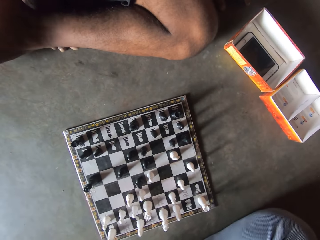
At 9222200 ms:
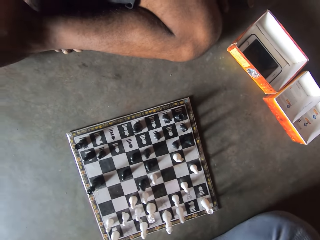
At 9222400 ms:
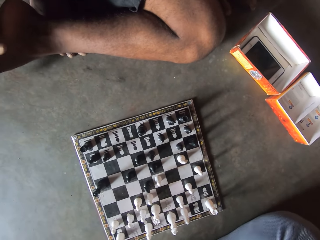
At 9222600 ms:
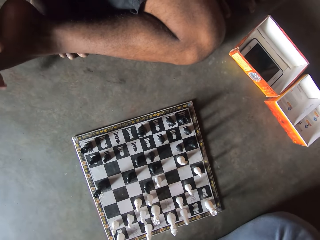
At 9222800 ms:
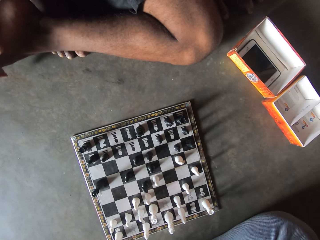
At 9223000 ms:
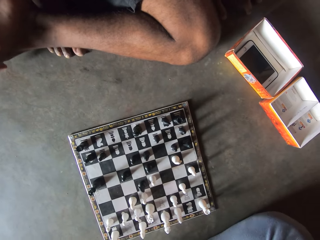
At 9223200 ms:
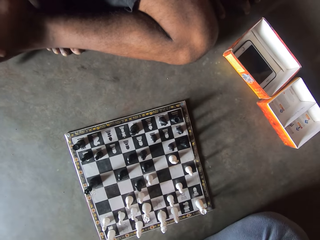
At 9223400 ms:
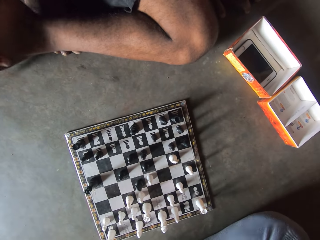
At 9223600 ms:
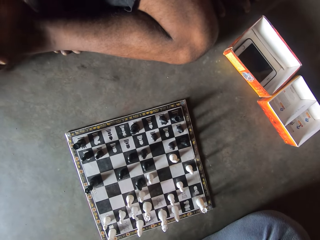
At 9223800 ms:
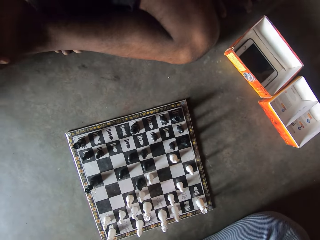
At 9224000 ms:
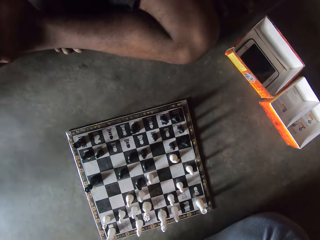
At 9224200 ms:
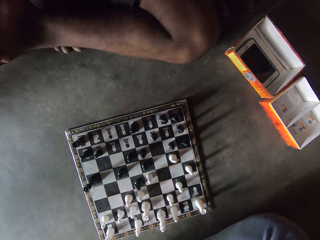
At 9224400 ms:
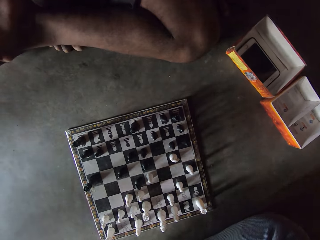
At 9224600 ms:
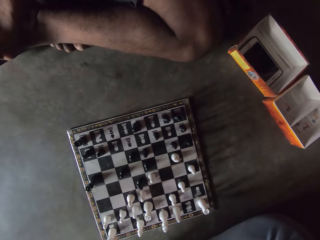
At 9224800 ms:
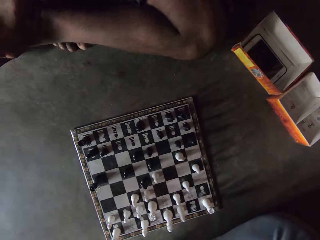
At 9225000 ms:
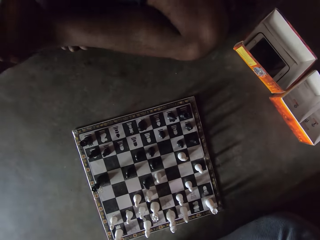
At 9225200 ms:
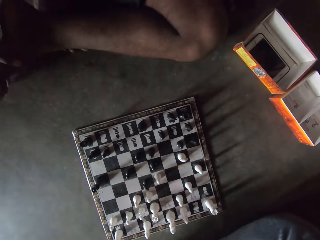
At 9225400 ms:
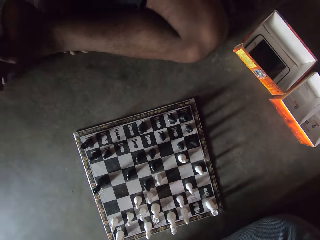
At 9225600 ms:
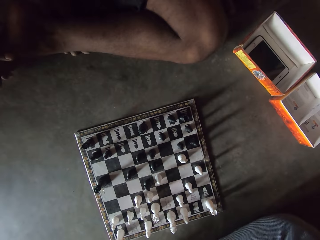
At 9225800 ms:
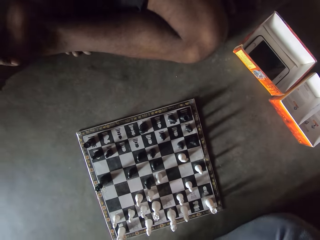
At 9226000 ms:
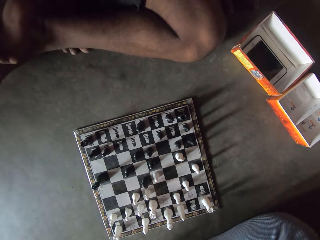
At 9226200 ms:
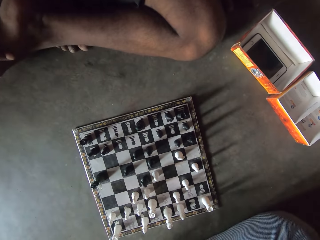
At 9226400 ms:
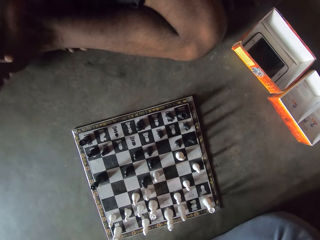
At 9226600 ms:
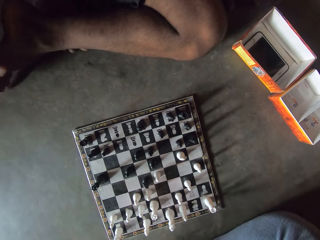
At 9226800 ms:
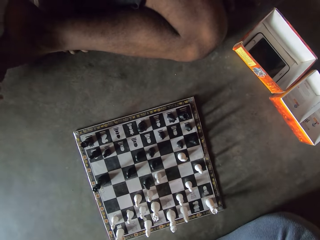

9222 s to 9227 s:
The camera wearer looks at the chess board on the floor.

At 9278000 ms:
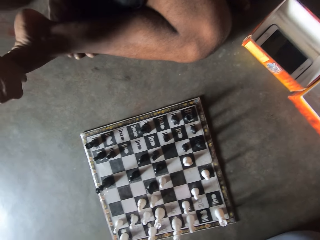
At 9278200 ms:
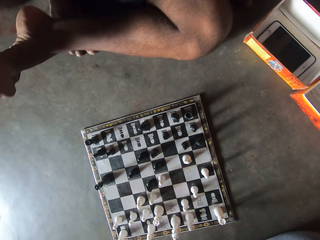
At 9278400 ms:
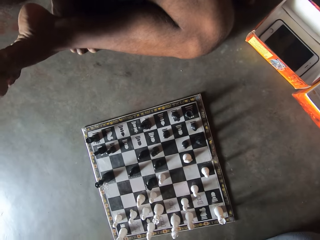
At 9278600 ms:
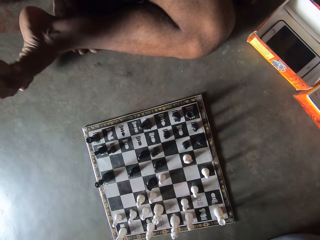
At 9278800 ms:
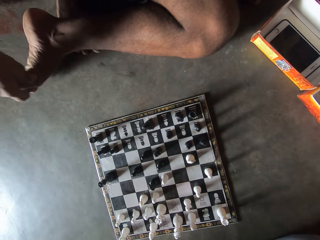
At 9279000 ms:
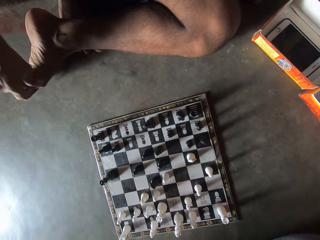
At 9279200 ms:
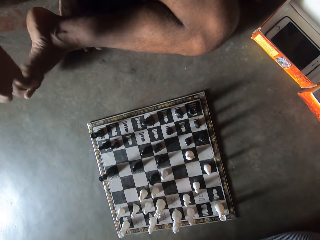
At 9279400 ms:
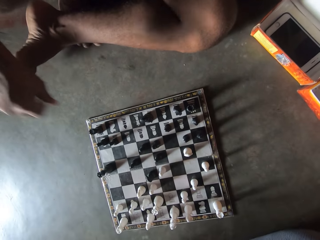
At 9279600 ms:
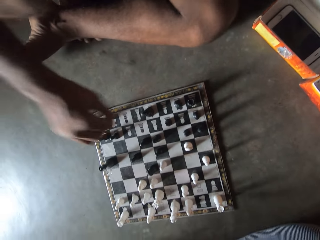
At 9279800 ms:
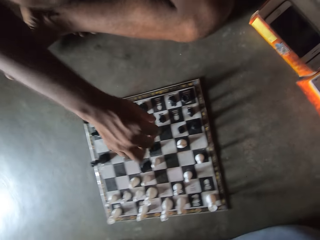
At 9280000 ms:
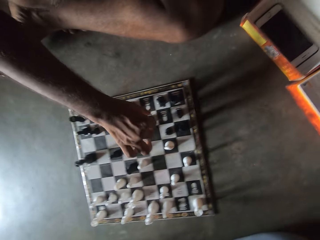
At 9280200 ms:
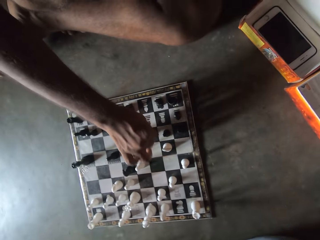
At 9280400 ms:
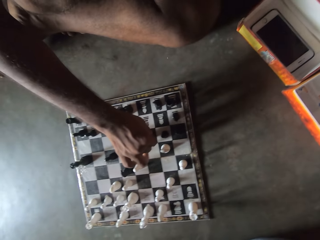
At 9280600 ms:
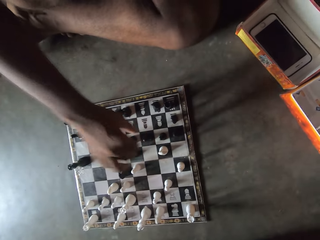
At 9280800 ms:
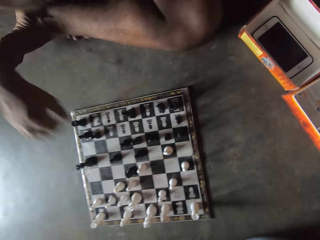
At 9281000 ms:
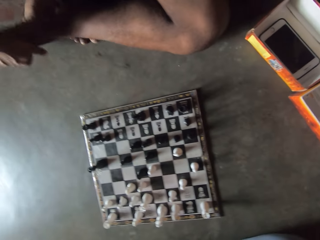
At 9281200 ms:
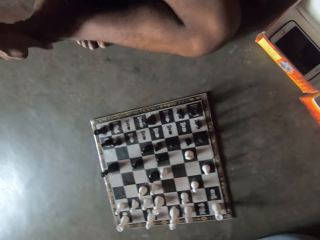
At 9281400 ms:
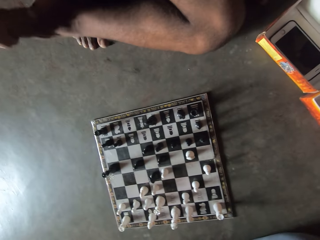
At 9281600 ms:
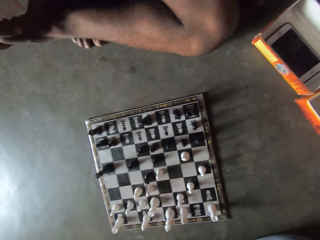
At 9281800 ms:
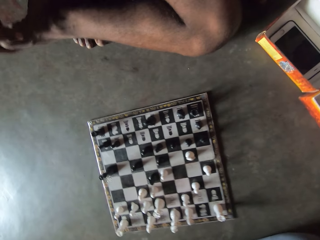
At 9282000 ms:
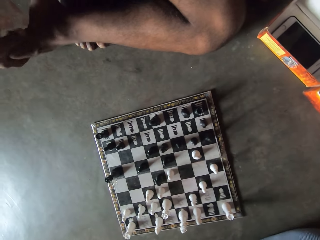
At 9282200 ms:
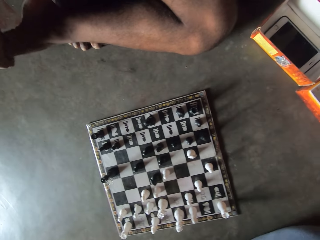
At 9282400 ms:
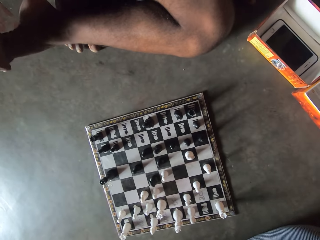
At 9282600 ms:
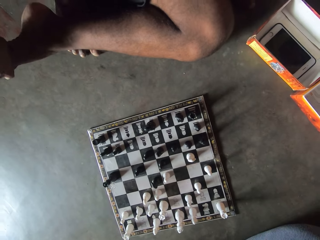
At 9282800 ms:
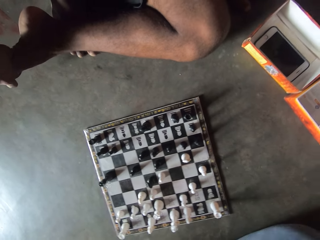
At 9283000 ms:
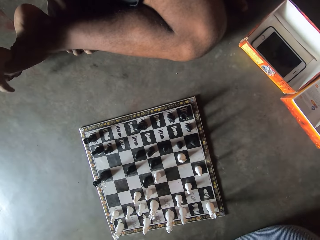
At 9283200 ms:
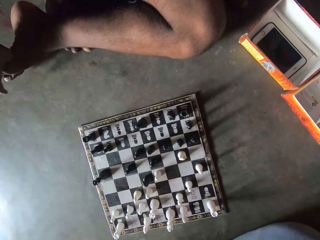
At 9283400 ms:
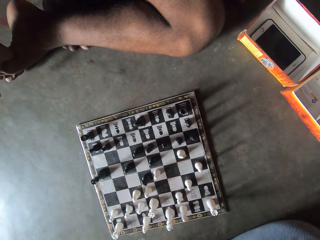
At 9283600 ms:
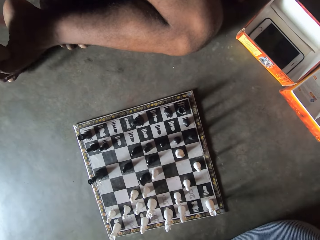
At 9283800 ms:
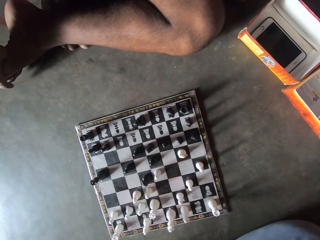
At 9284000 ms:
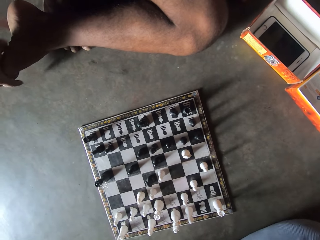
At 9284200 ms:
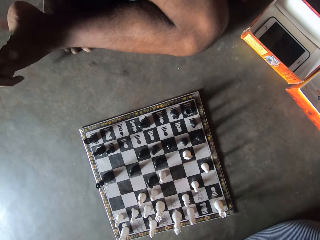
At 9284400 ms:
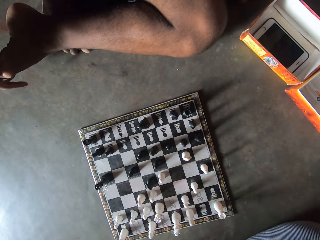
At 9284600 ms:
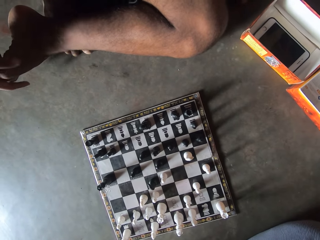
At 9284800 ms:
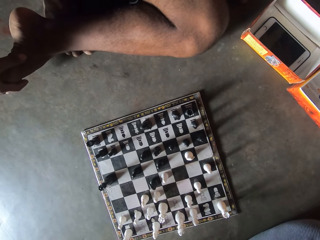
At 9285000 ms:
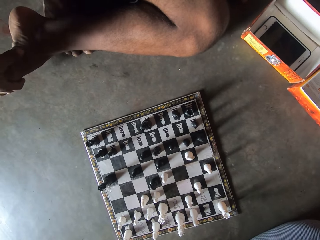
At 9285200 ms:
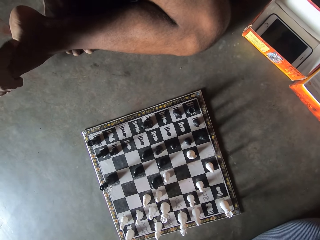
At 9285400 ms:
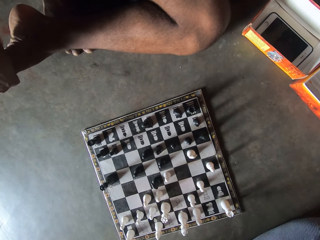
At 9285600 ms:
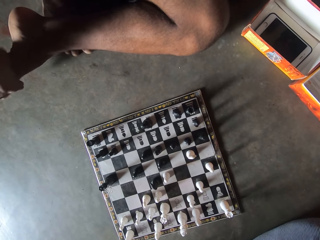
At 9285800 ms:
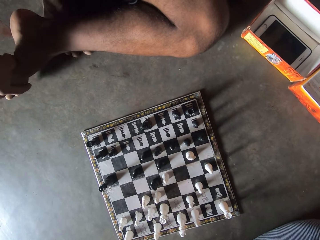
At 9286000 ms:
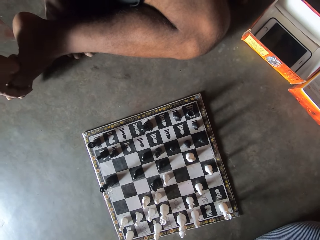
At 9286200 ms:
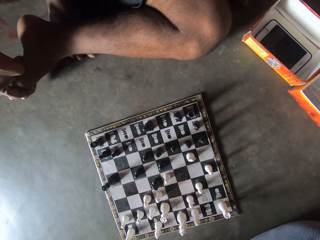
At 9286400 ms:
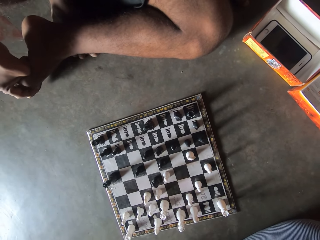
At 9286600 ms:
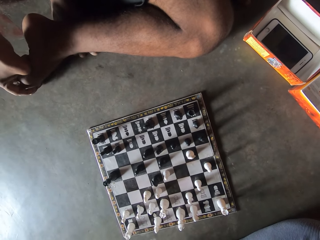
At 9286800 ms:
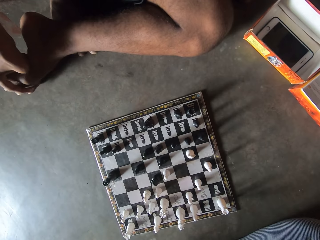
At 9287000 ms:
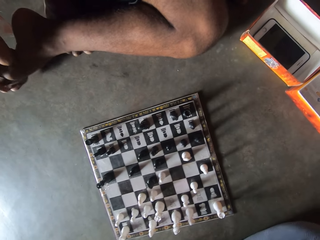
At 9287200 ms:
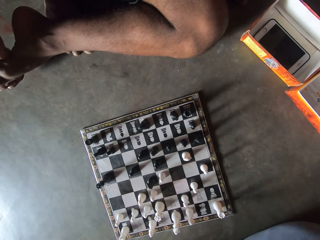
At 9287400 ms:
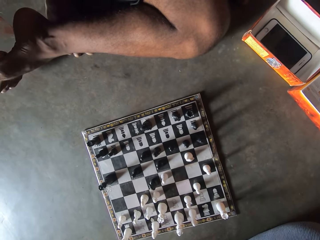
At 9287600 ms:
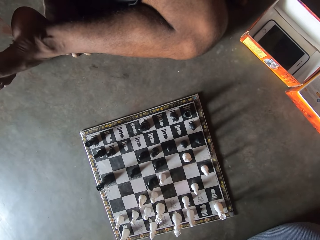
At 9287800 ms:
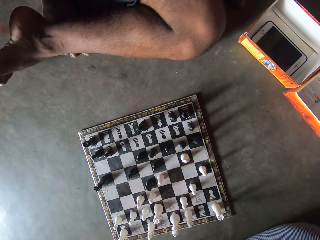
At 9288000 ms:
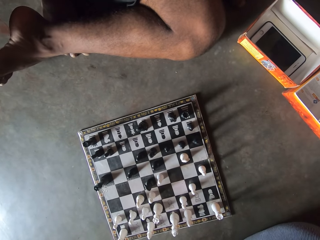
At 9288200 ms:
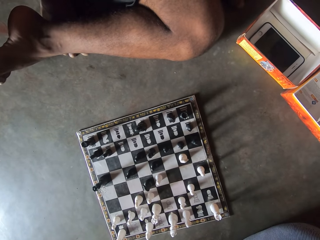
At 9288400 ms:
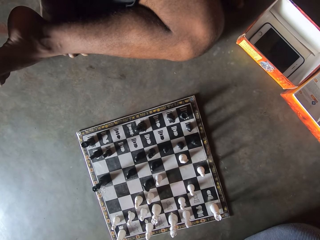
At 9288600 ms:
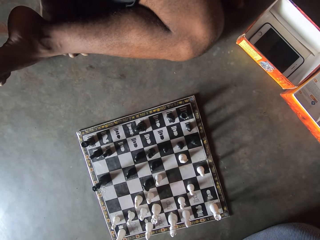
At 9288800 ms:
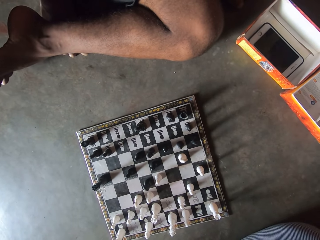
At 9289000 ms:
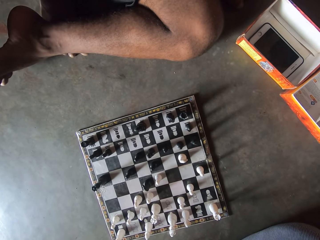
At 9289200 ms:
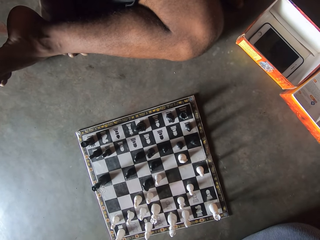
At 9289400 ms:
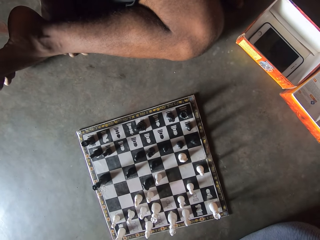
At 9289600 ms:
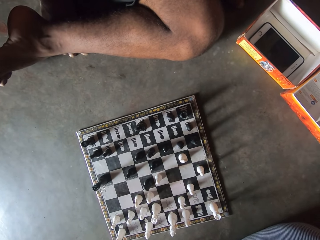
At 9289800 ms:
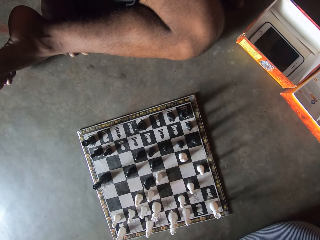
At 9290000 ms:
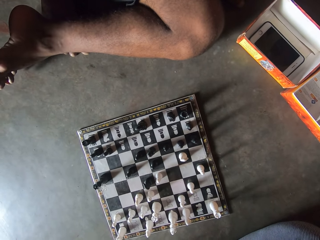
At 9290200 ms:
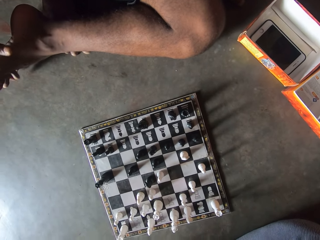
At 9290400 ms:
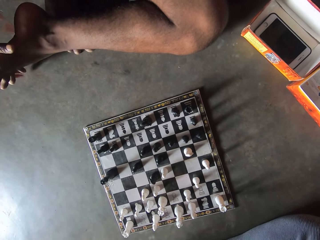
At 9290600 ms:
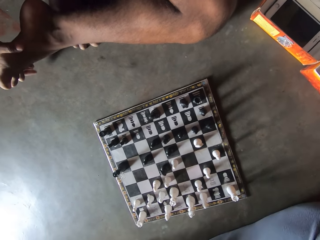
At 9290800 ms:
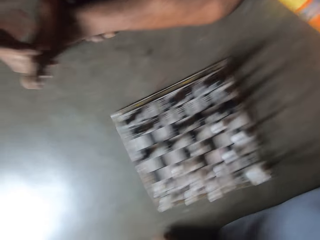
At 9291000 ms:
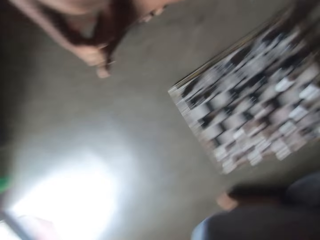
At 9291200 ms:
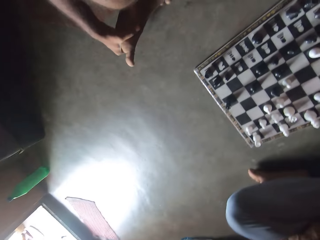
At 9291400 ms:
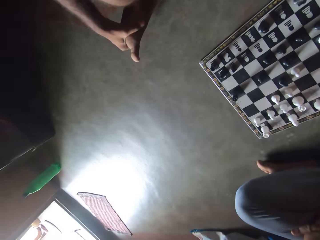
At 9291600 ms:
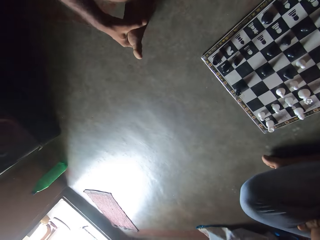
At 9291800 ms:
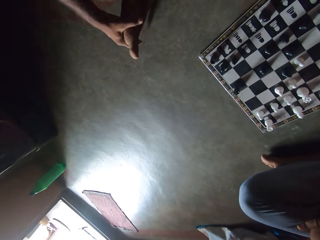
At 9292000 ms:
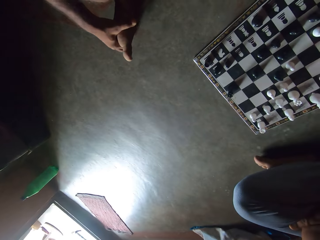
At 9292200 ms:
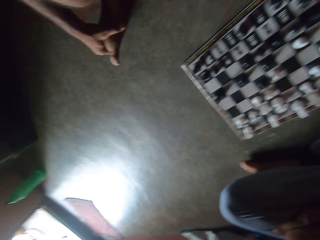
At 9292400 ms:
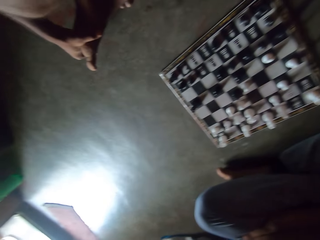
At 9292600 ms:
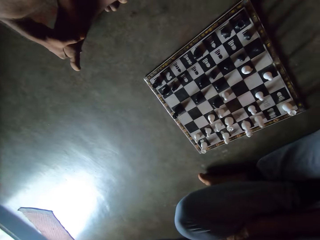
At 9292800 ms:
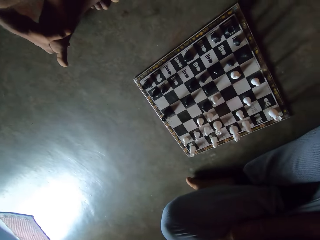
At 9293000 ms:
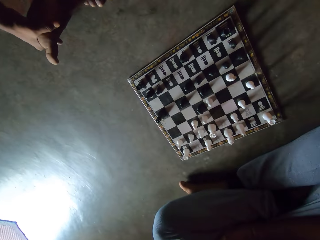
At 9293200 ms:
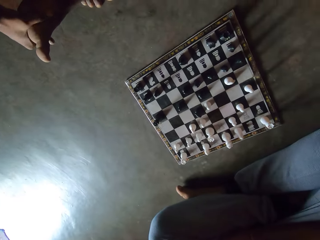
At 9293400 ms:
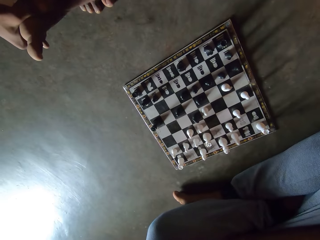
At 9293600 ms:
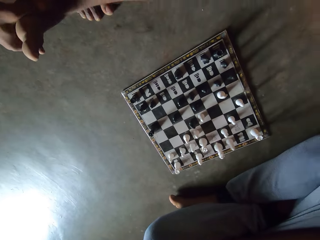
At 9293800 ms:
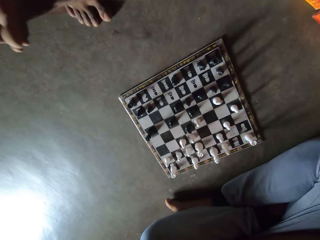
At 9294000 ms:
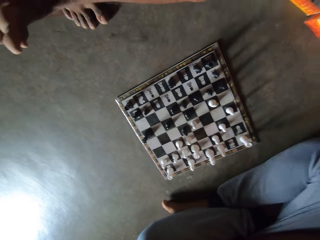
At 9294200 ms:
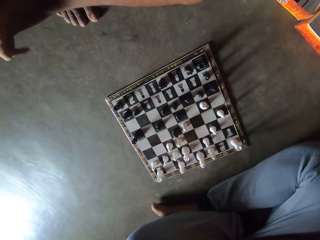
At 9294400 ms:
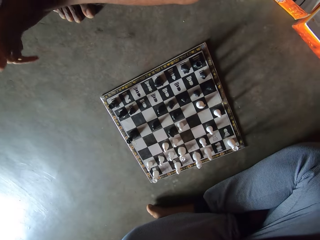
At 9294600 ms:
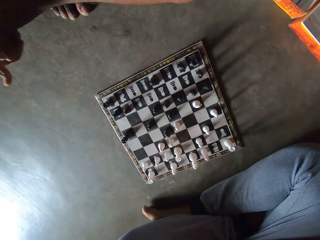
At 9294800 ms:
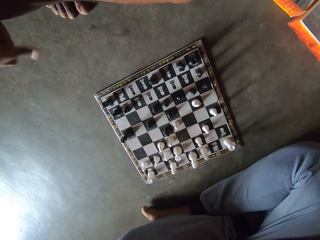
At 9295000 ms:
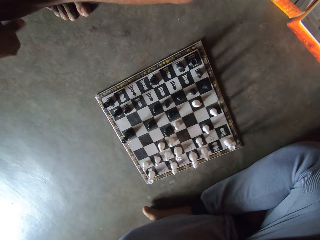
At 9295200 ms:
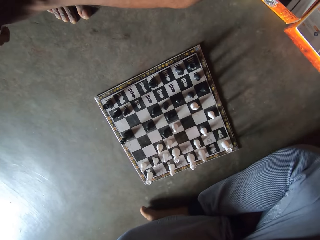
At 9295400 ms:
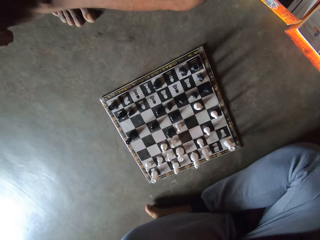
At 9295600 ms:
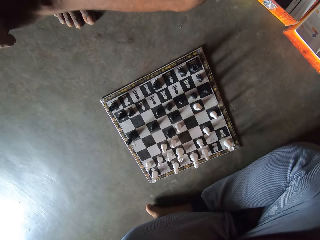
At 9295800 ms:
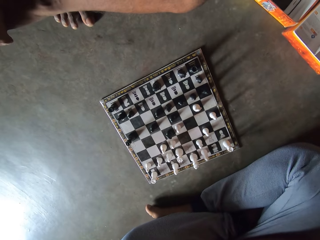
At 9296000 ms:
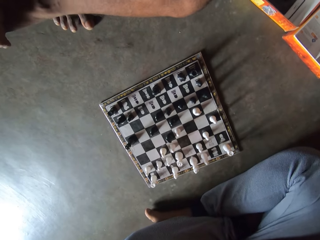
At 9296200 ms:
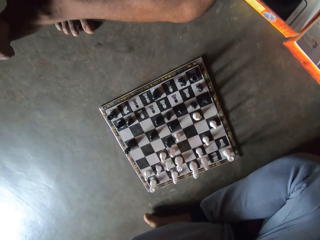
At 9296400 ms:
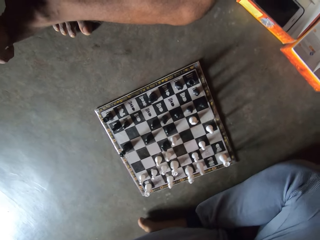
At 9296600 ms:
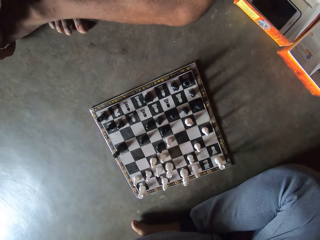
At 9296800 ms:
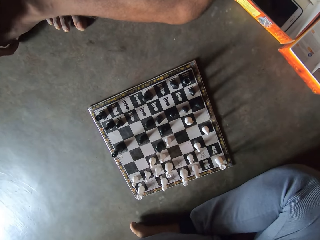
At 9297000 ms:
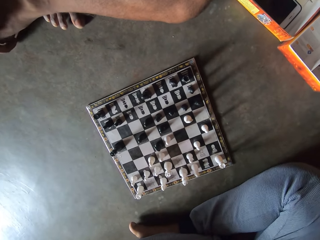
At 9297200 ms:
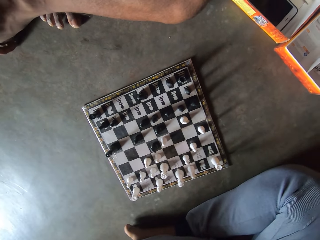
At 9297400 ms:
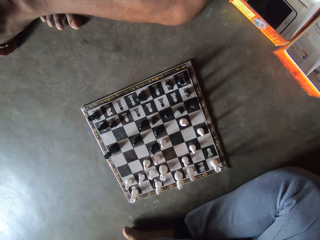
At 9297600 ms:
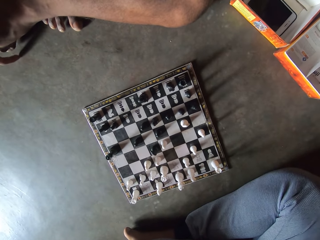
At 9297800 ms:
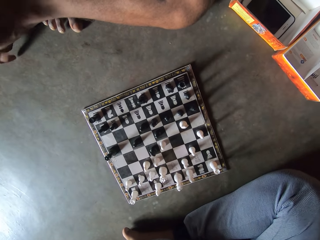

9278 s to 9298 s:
The man moves another black piece on the chess board on the floor. He holds his right toes with his right hand. He rubs a toe with his hands. The camera wearer looks towards the door. They look around the room. The man looks around the room. The camera wearer looks at the chess board on the ground. The man rubs his toes with a hand.
